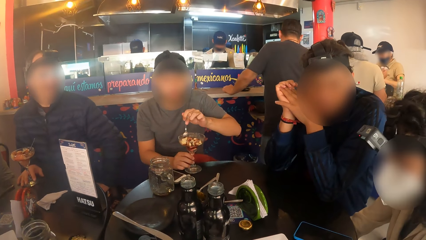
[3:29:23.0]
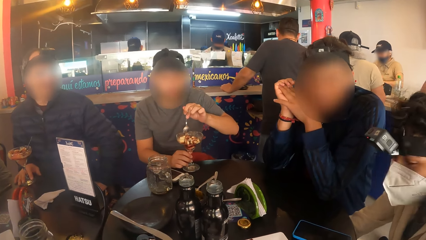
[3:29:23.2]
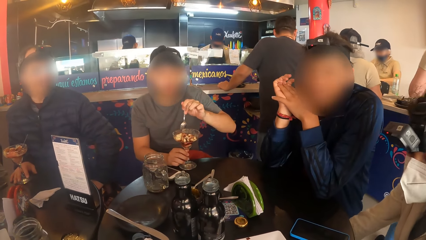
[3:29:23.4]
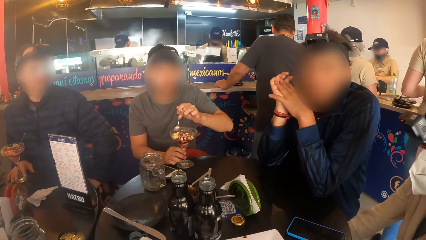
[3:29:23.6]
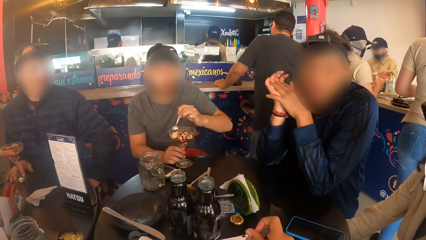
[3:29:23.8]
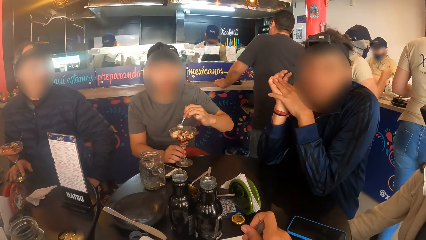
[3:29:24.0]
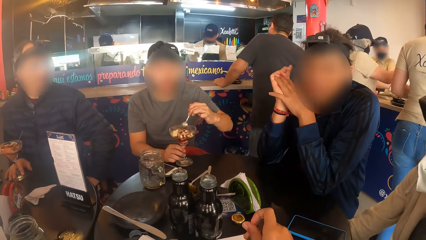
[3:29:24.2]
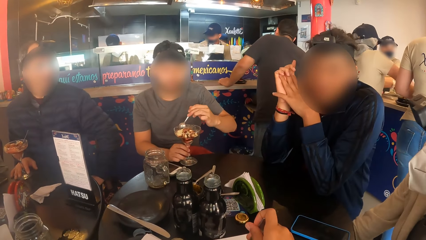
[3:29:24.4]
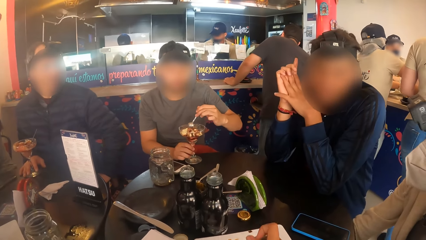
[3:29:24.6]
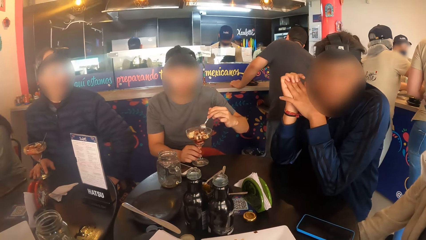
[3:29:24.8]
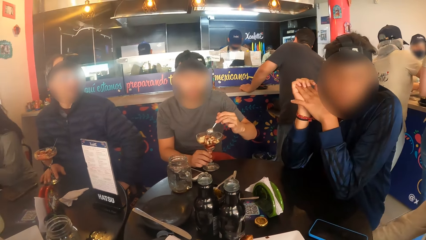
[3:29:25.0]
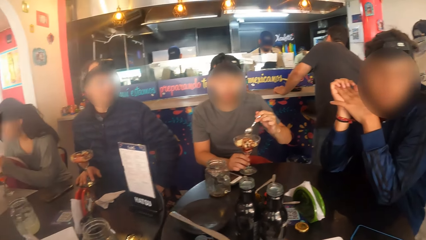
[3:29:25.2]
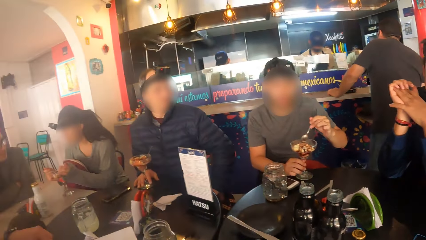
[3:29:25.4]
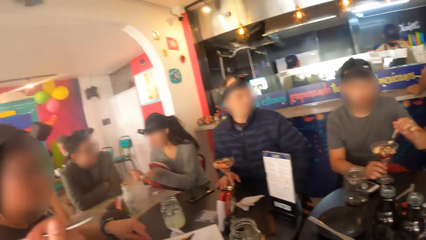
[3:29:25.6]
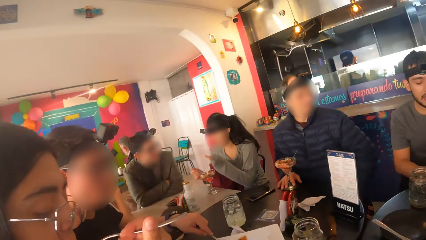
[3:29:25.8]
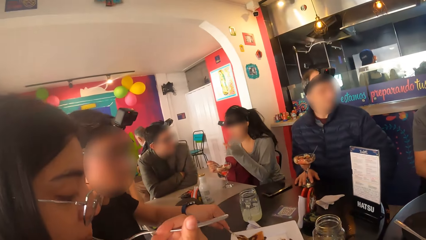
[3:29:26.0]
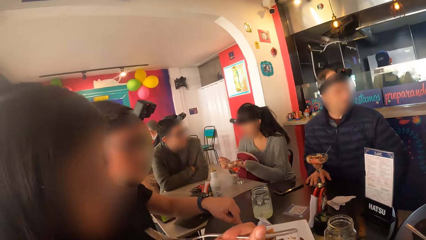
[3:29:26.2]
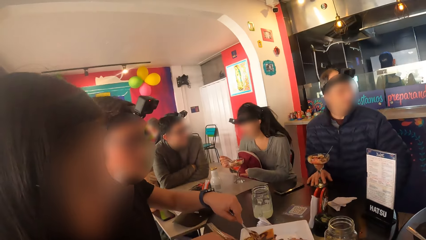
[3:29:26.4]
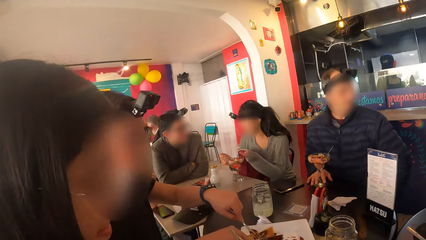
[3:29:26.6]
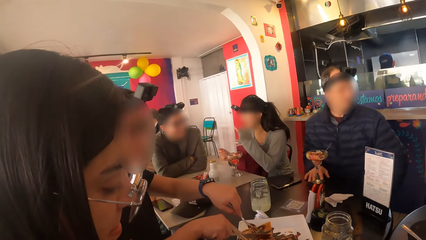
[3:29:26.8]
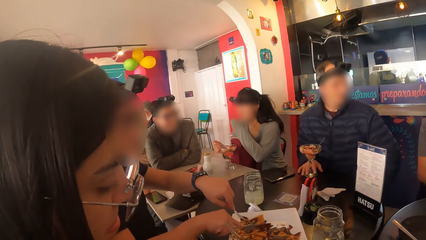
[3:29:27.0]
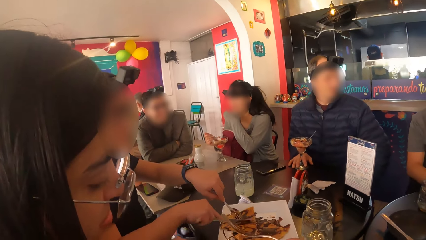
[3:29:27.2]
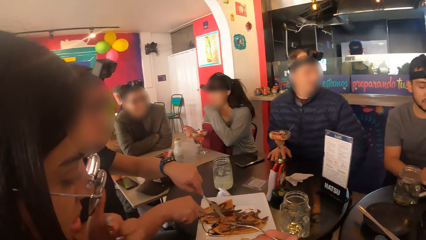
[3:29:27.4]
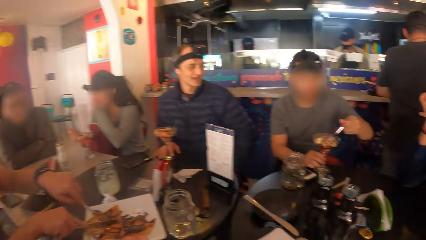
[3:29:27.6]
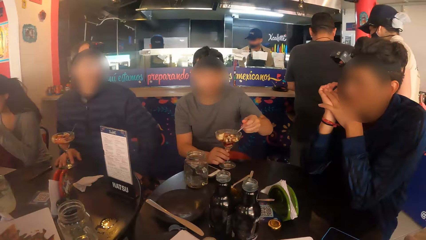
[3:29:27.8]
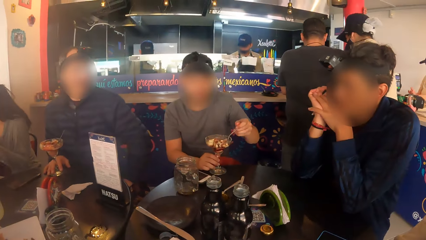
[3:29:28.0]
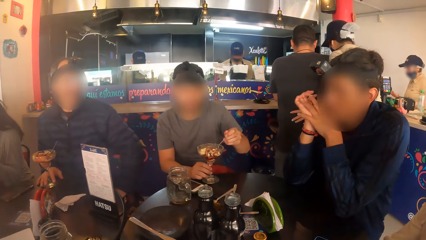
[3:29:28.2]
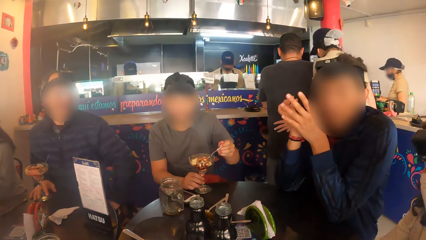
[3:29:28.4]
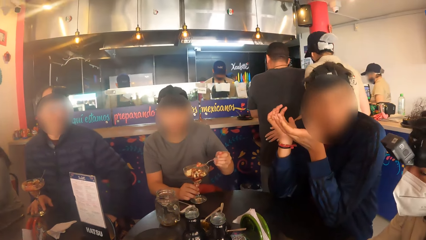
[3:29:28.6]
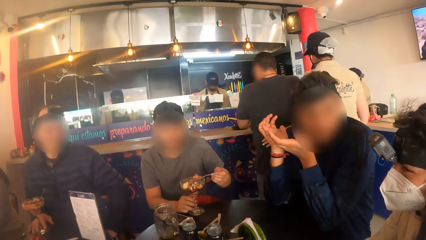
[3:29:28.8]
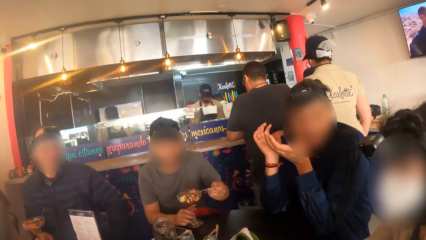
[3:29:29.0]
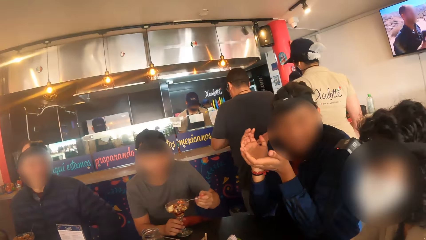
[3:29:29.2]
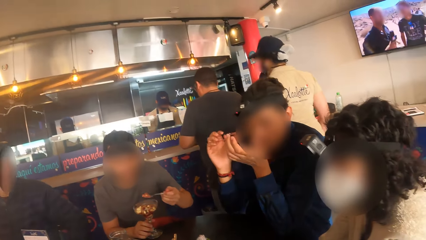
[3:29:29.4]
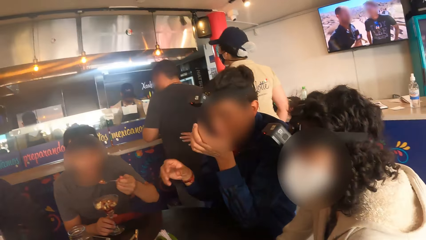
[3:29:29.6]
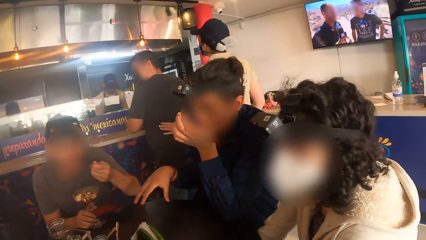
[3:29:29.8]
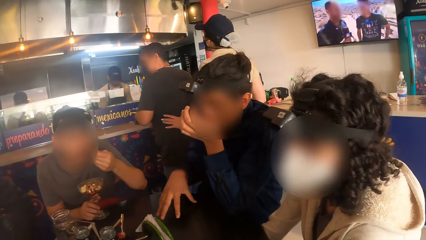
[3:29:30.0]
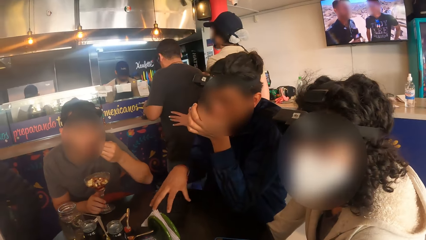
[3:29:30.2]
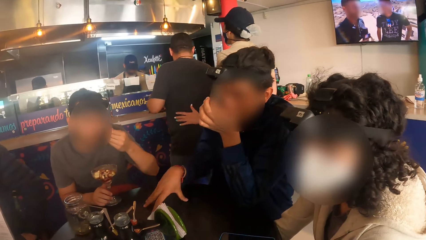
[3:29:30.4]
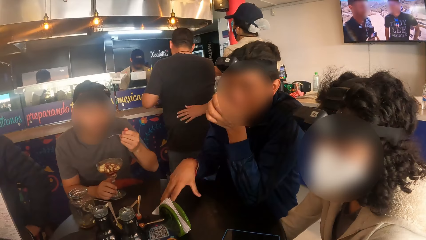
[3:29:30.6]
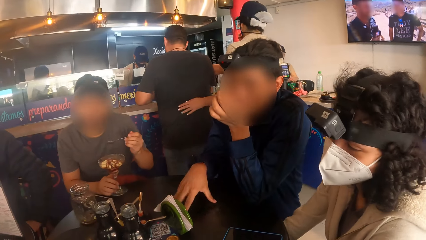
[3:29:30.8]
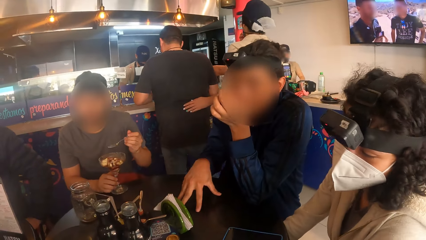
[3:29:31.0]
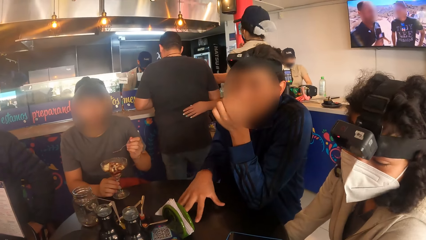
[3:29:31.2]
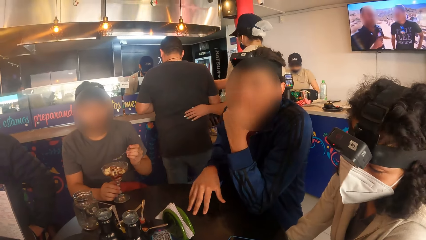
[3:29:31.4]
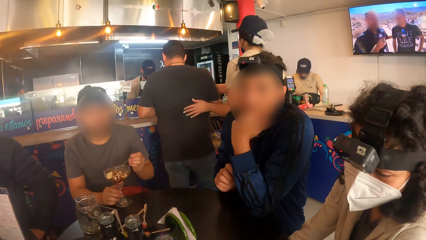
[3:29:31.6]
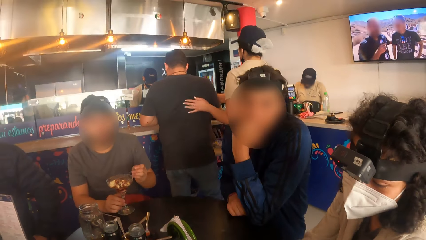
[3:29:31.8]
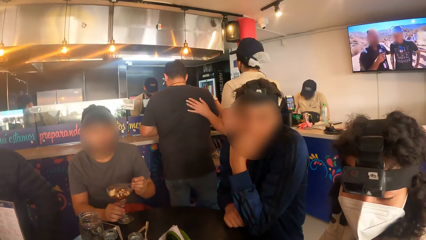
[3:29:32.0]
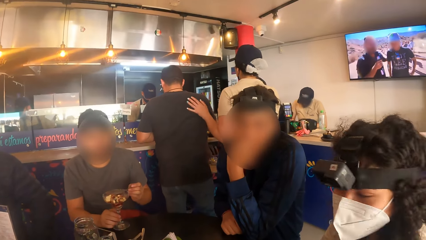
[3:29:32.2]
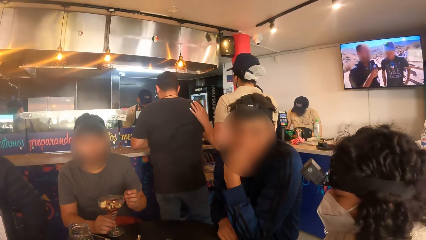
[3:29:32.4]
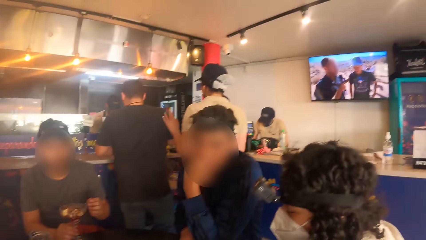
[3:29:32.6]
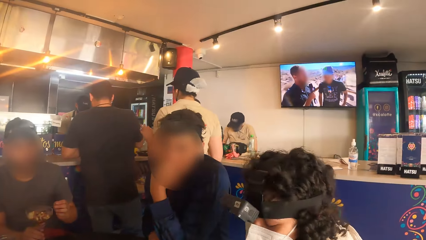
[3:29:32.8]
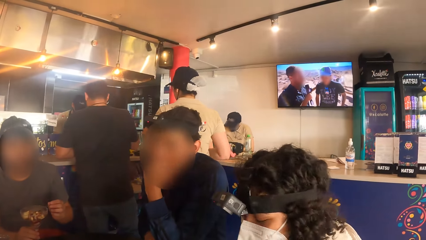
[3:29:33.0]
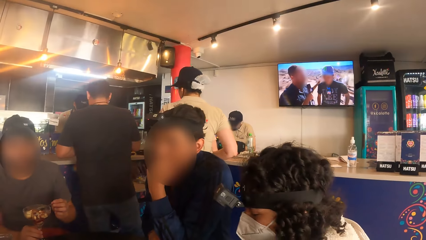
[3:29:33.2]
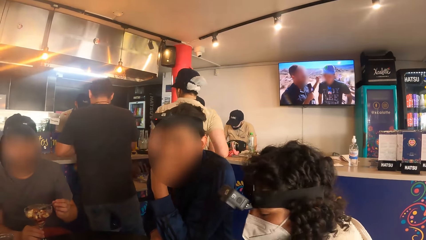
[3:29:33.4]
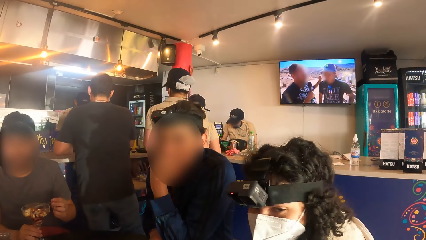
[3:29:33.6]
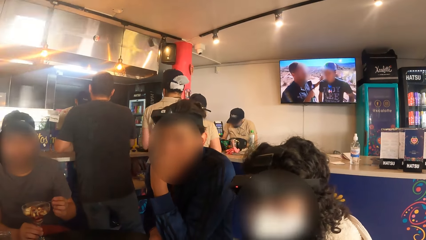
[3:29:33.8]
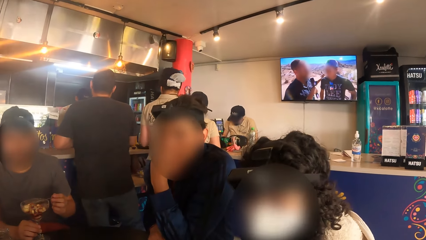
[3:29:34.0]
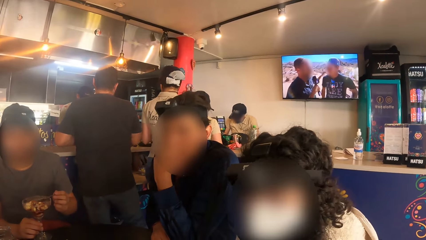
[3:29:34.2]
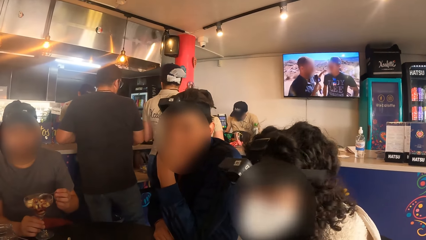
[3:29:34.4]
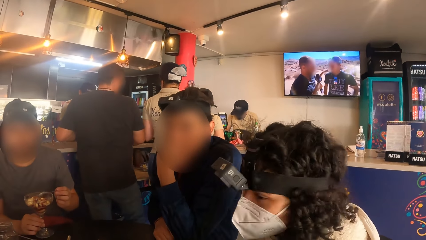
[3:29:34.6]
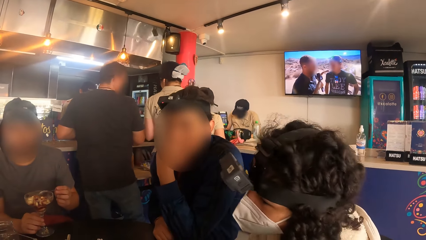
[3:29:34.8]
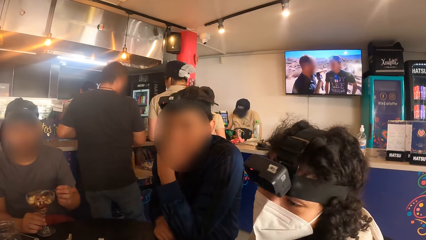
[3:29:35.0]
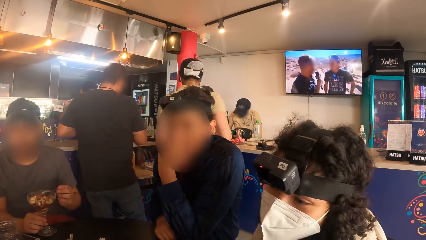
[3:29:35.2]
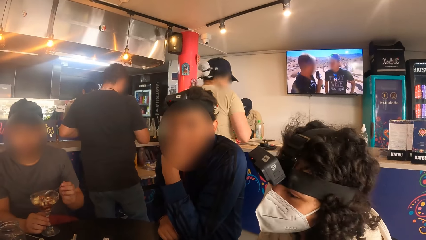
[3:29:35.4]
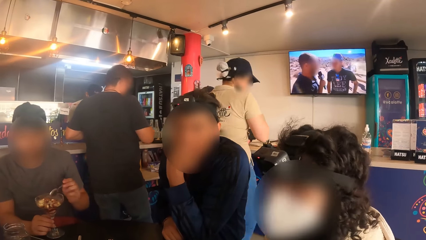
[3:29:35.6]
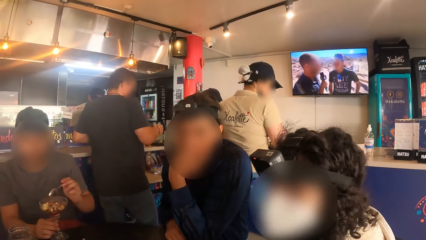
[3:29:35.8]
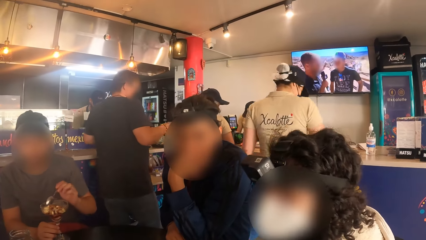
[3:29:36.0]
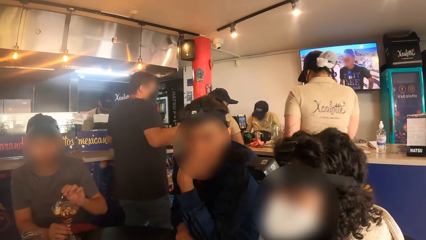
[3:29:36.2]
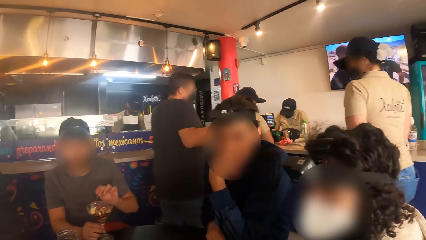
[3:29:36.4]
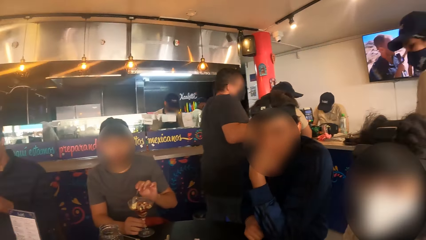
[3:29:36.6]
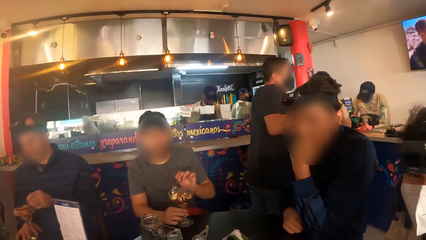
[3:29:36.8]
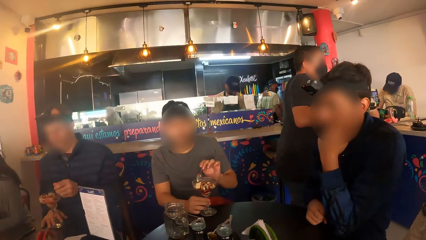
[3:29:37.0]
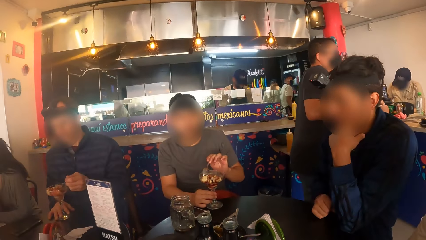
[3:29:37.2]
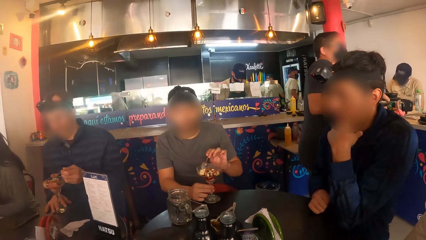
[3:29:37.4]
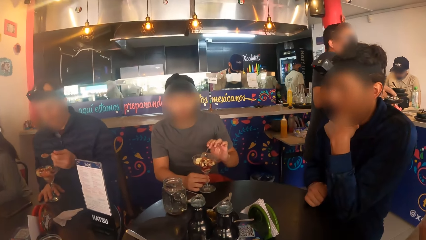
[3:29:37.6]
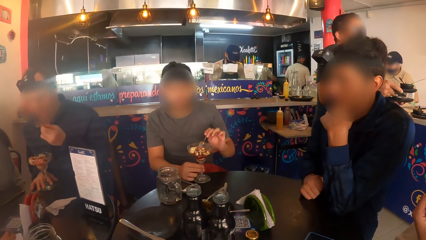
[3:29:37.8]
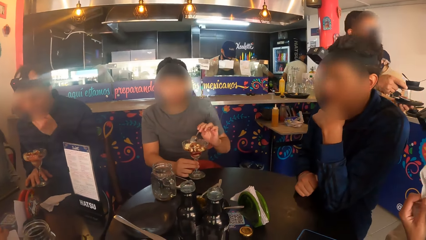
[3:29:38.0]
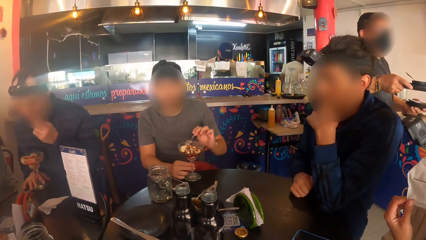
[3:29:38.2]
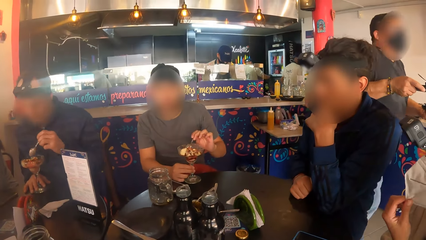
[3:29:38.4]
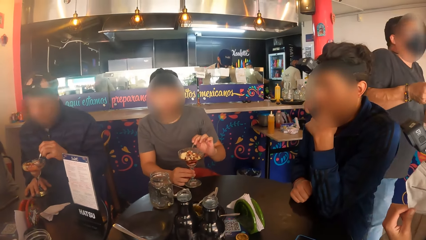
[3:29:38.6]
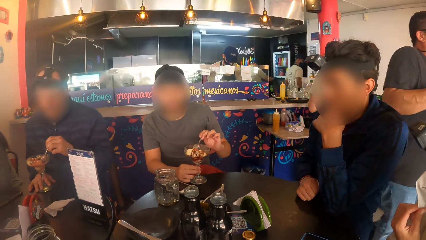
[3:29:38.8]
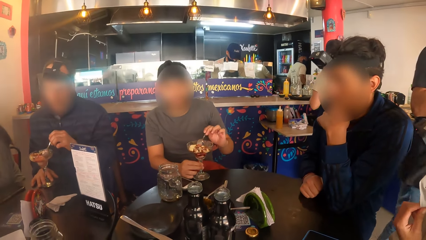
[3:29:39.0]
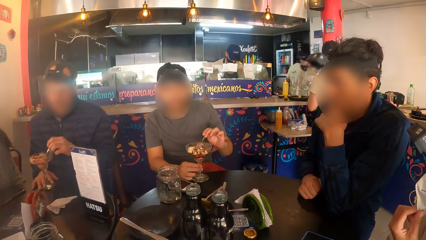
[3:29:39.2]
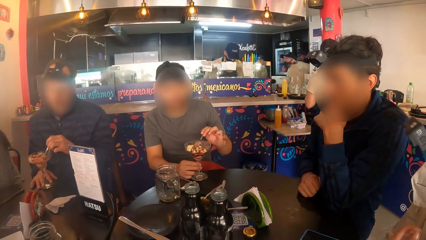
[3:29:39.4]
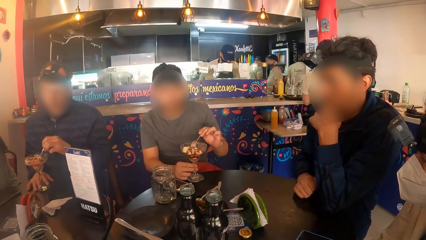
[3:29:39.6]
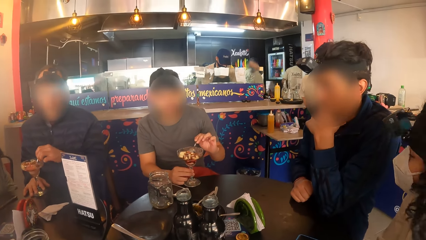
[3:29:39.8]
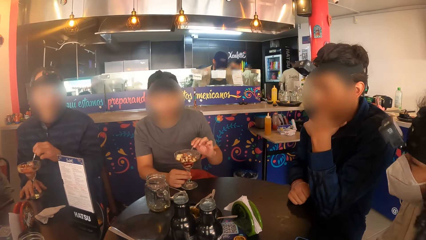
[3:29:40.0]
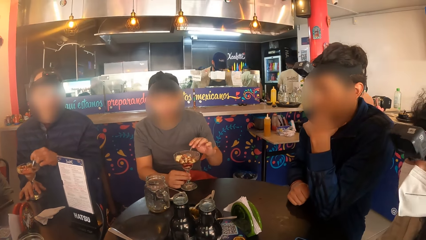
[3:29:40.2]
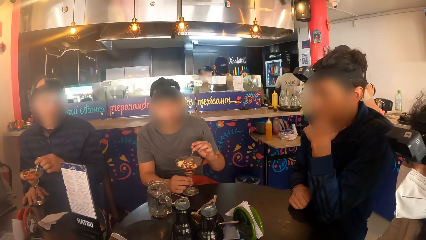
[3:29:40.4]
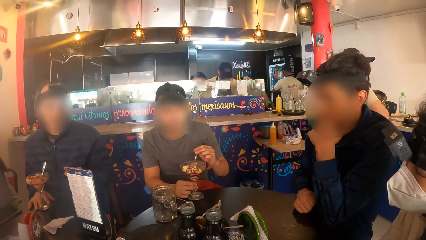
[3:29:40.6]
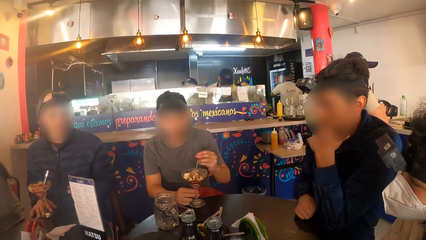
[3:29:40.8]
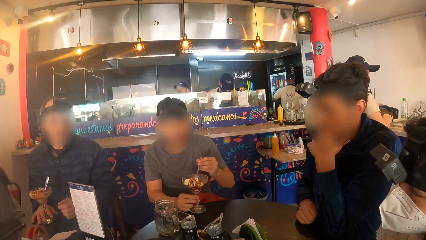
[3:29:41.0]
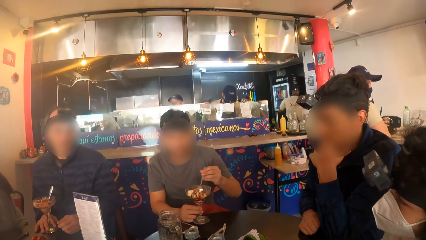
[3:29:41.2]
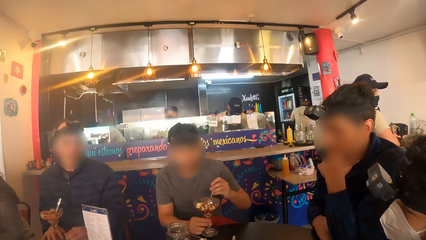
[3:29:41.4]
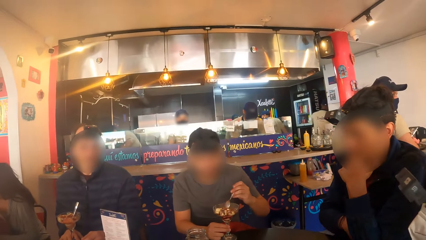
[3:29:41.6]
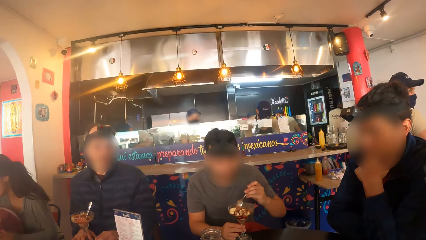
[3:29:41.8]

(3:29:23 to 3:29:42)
A woman cuts pizza on a plate with a fork and a knife in both hands. Another woman eats pizza from the plate with a fork in her right hand. A man interacts with the camera wearer and a third woman. Another man eats parfait from the glass cup with the spoon in his left hand. A third man eats parfait from the glass cup with the spoon in his left hand. The third man drops the spoon in the glass cup with his left hand.
